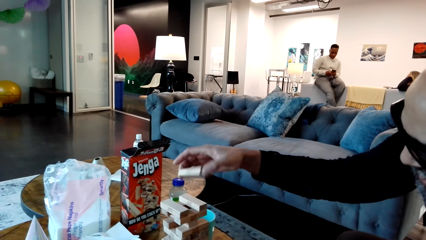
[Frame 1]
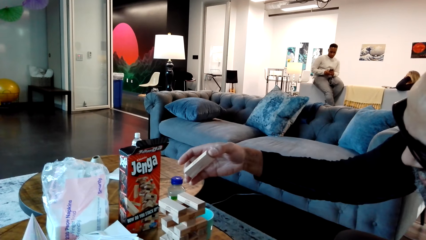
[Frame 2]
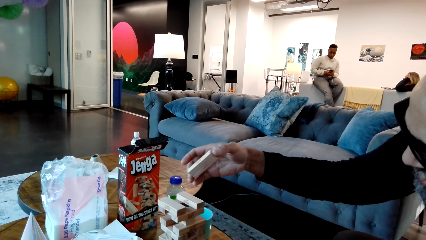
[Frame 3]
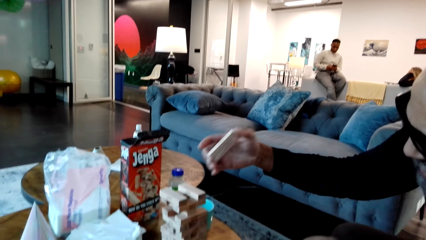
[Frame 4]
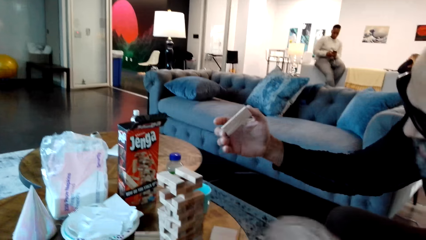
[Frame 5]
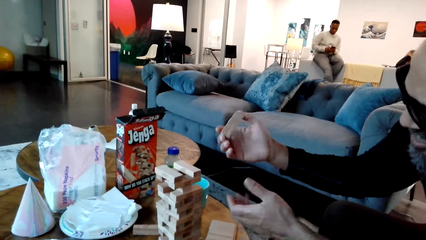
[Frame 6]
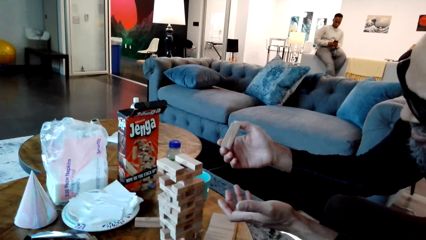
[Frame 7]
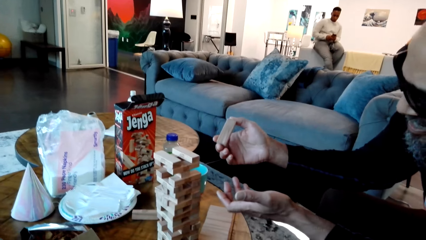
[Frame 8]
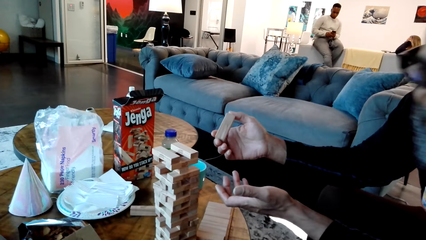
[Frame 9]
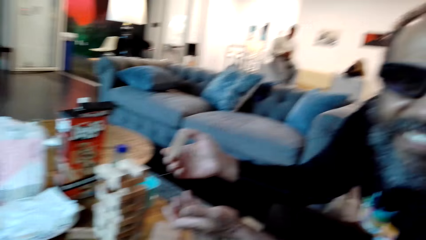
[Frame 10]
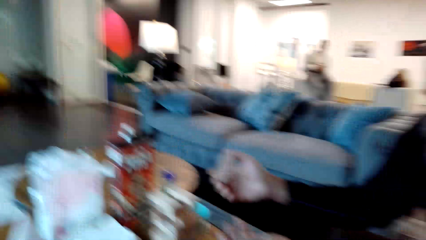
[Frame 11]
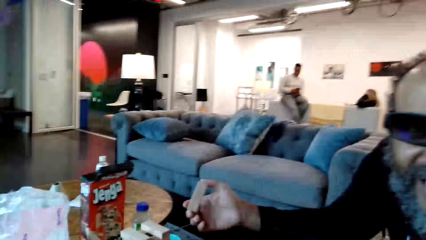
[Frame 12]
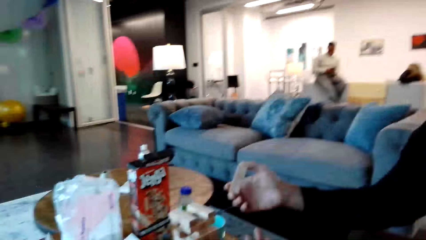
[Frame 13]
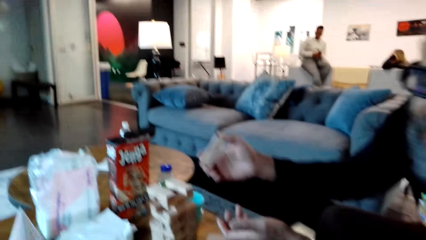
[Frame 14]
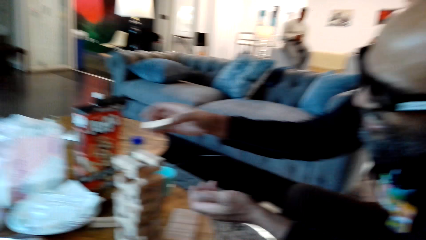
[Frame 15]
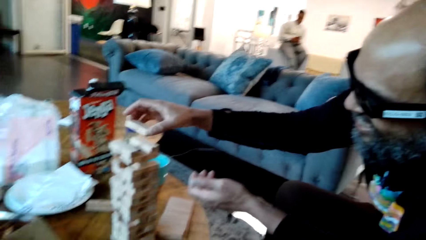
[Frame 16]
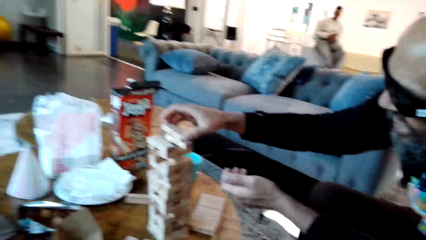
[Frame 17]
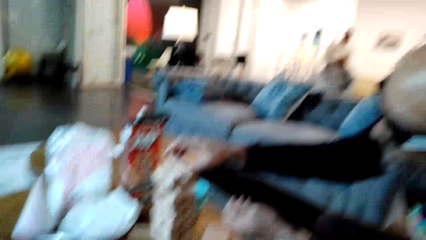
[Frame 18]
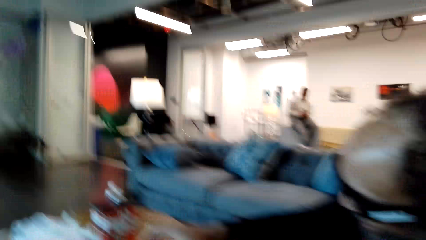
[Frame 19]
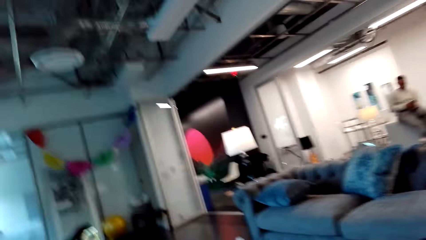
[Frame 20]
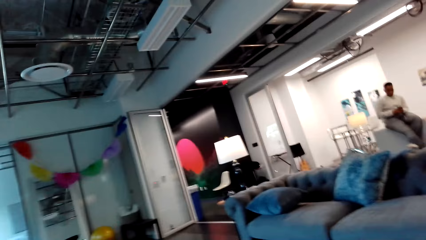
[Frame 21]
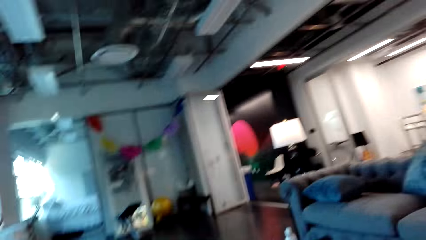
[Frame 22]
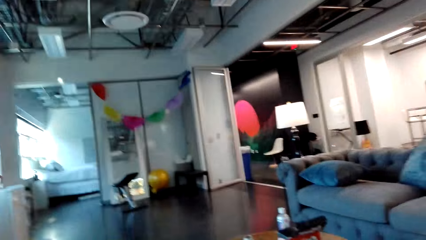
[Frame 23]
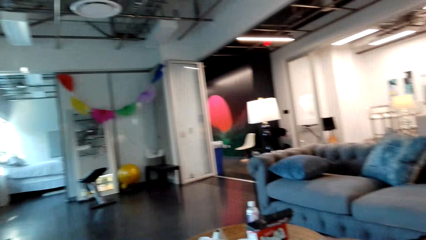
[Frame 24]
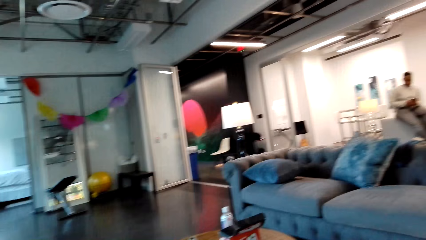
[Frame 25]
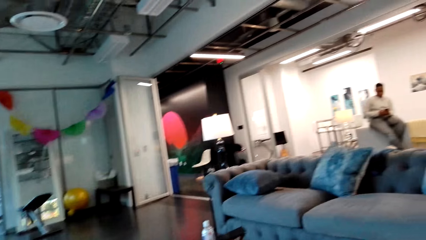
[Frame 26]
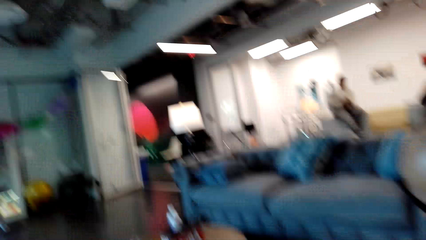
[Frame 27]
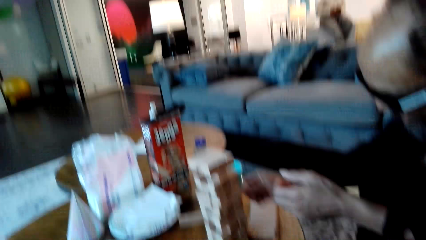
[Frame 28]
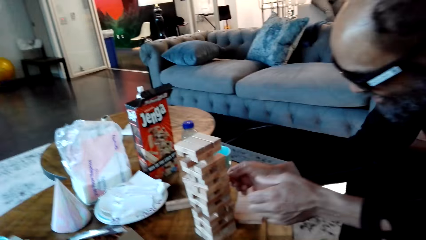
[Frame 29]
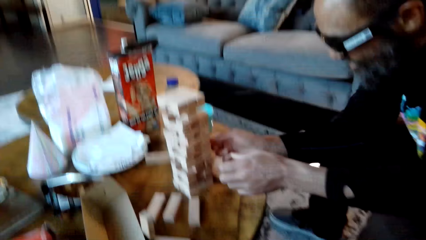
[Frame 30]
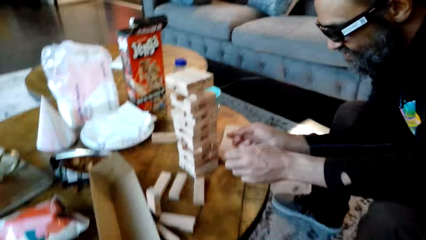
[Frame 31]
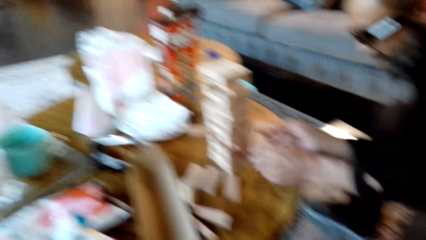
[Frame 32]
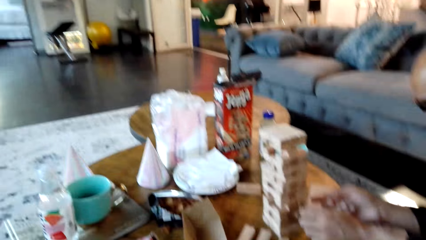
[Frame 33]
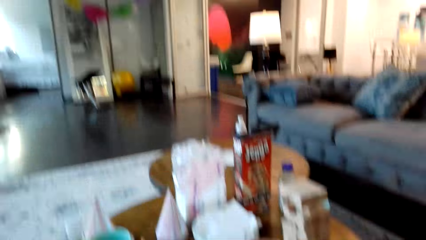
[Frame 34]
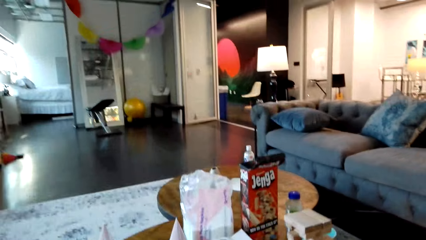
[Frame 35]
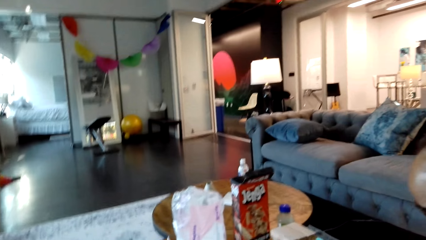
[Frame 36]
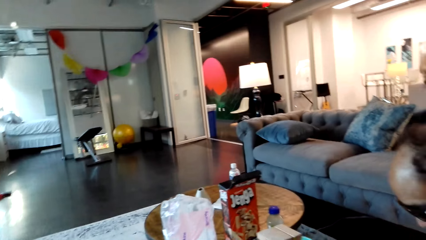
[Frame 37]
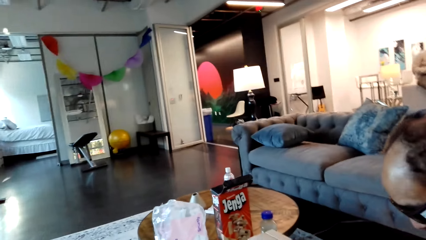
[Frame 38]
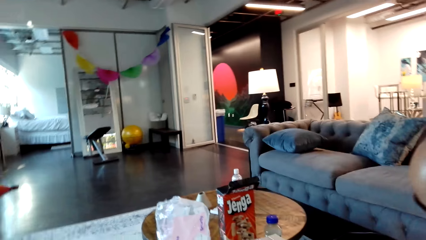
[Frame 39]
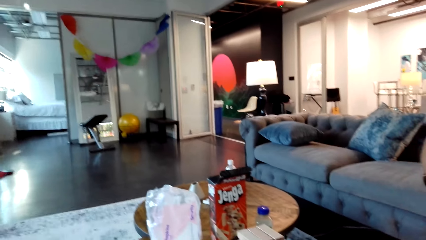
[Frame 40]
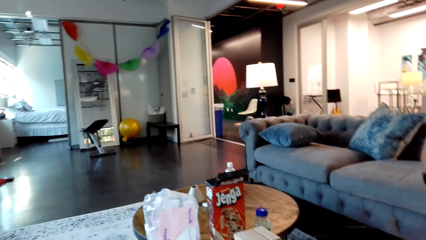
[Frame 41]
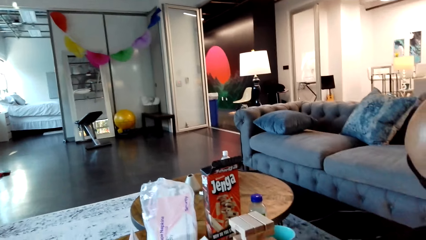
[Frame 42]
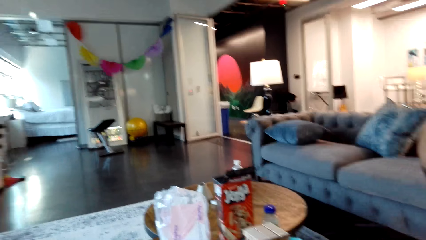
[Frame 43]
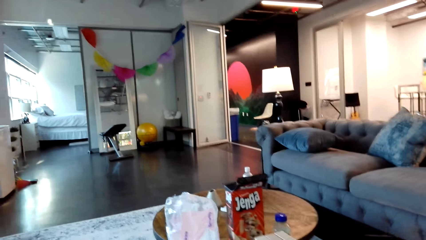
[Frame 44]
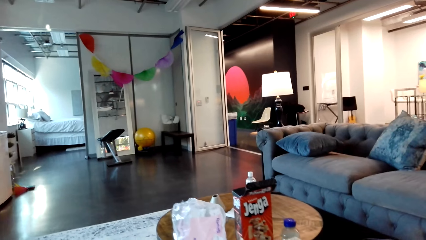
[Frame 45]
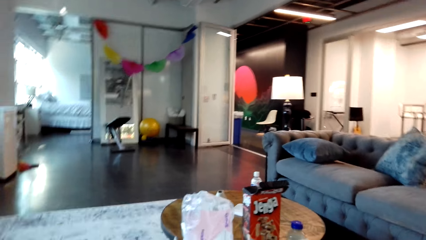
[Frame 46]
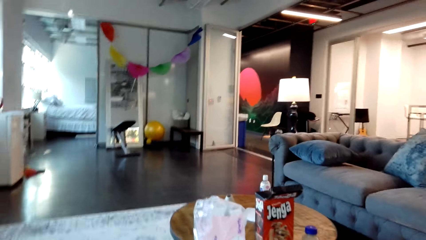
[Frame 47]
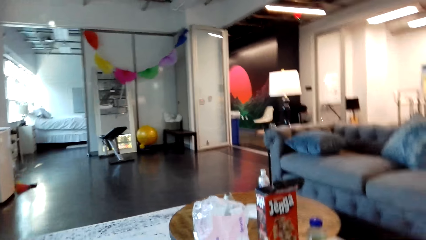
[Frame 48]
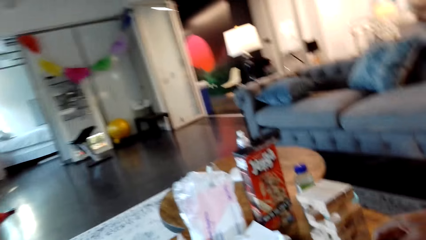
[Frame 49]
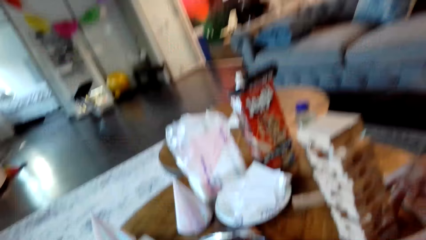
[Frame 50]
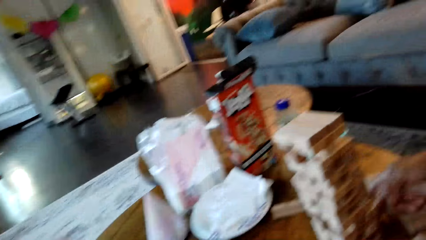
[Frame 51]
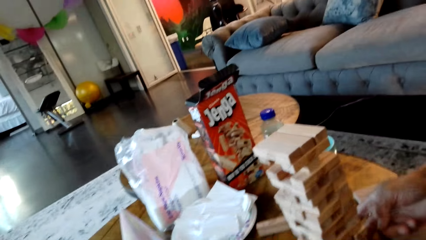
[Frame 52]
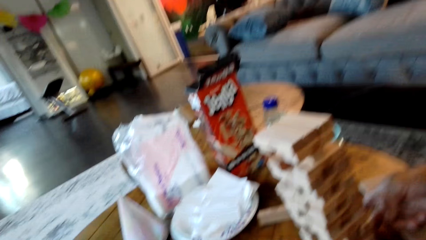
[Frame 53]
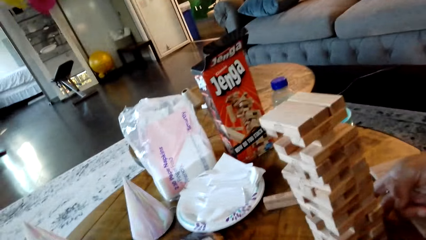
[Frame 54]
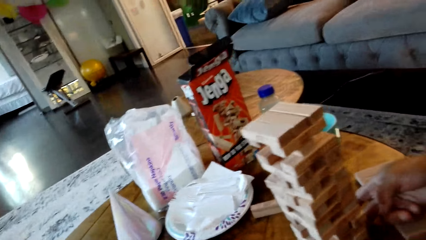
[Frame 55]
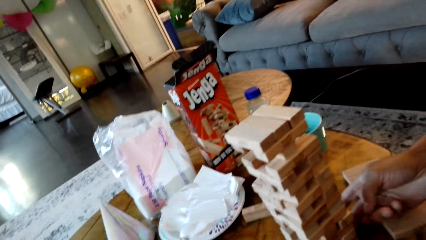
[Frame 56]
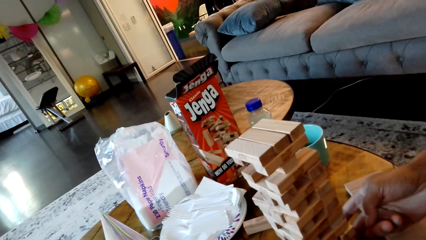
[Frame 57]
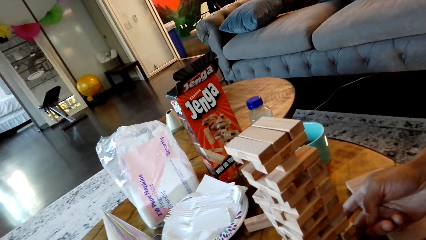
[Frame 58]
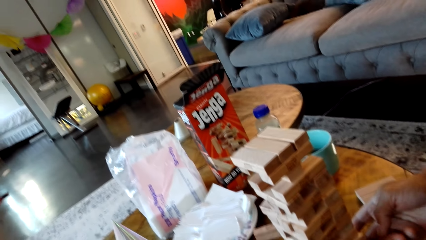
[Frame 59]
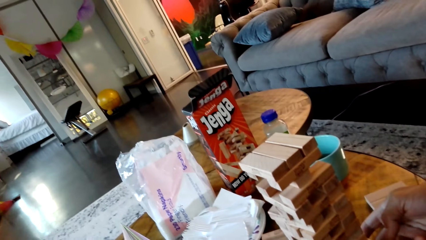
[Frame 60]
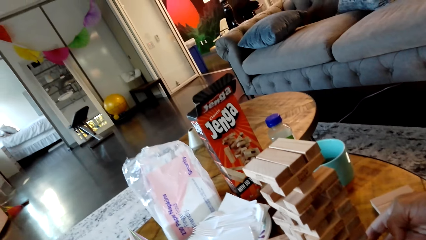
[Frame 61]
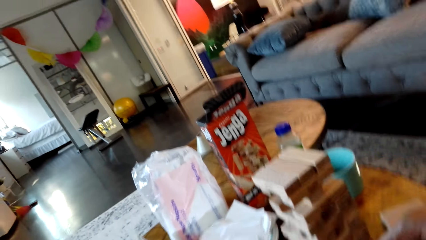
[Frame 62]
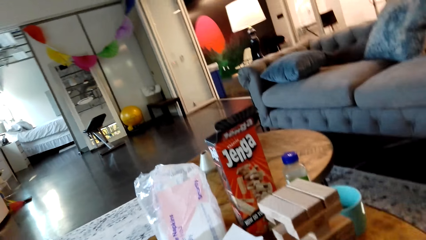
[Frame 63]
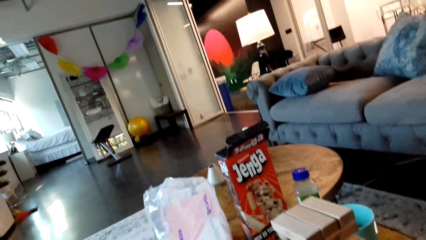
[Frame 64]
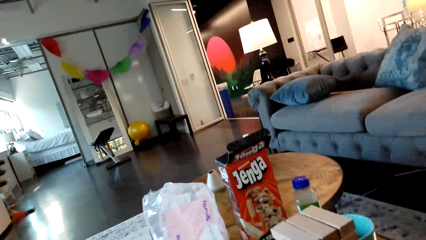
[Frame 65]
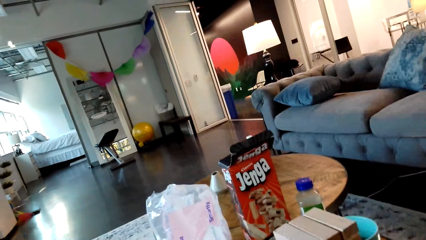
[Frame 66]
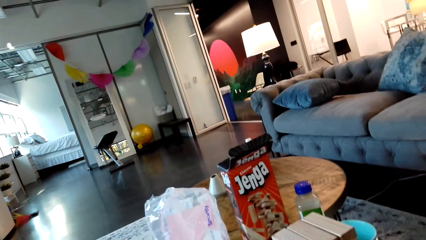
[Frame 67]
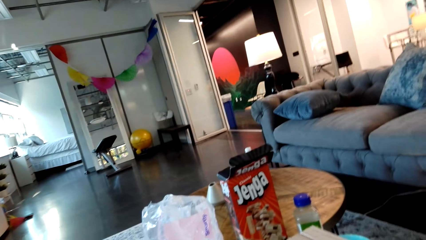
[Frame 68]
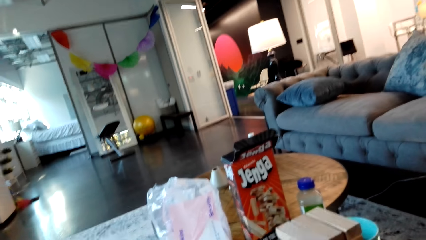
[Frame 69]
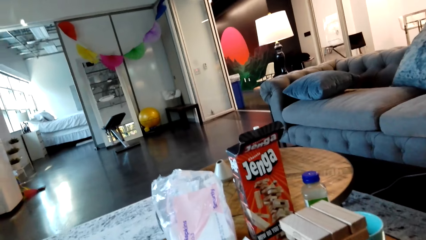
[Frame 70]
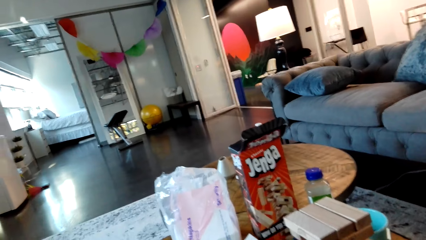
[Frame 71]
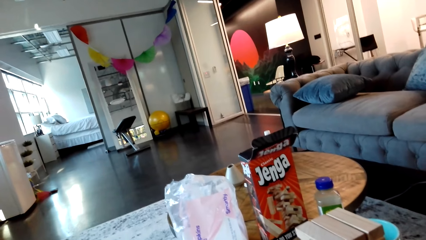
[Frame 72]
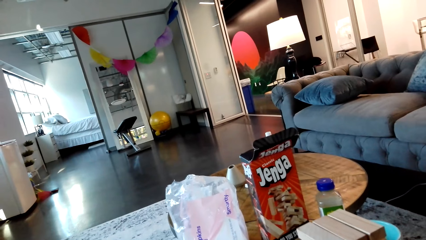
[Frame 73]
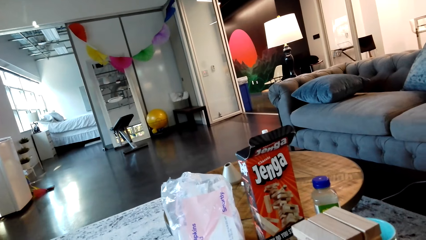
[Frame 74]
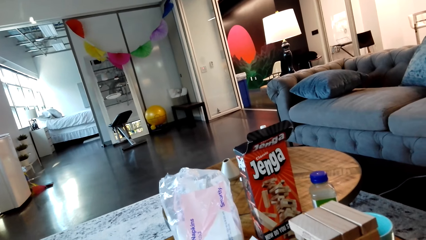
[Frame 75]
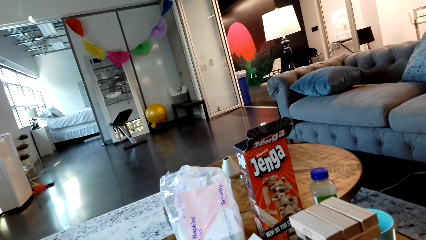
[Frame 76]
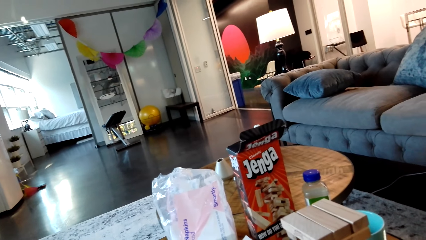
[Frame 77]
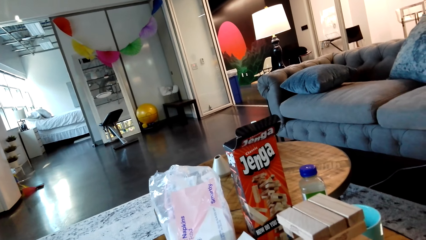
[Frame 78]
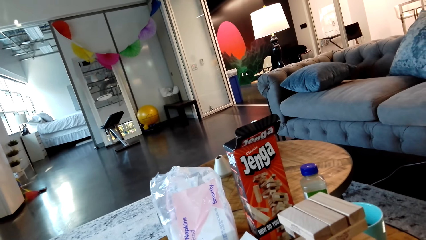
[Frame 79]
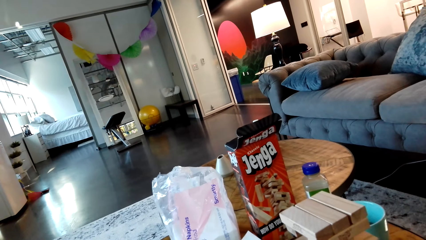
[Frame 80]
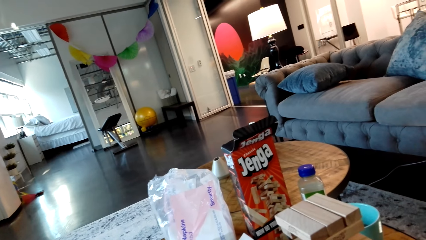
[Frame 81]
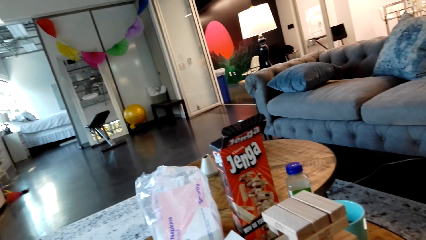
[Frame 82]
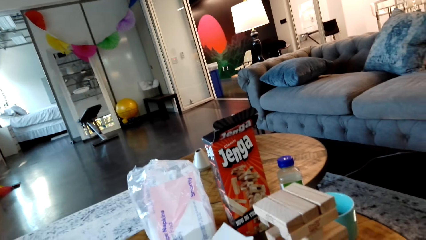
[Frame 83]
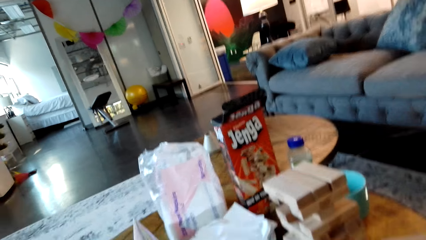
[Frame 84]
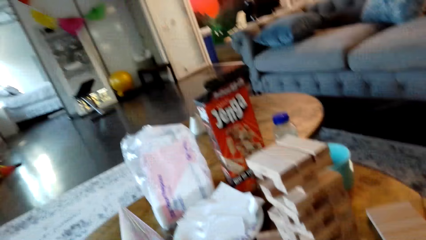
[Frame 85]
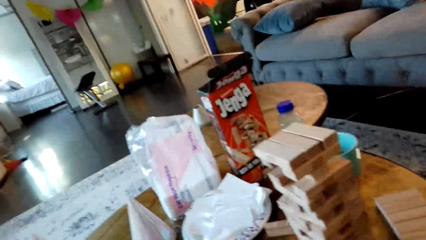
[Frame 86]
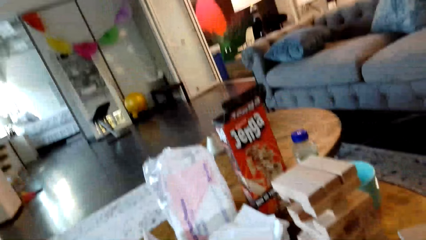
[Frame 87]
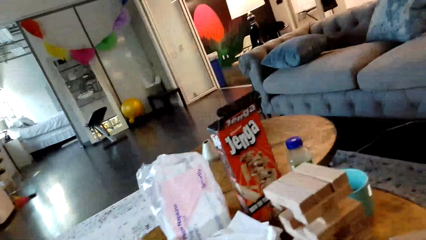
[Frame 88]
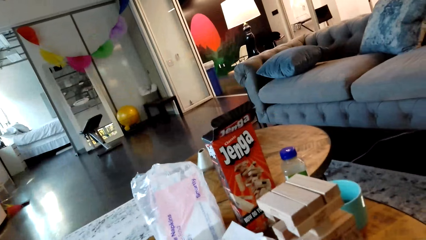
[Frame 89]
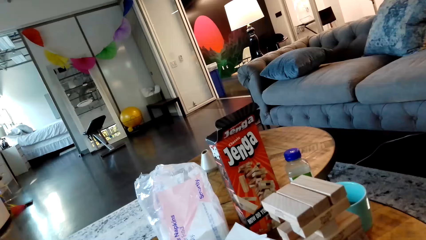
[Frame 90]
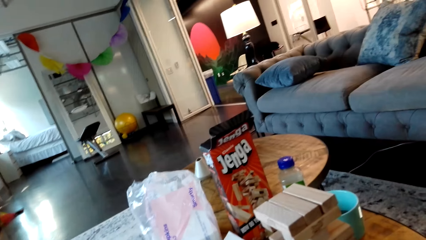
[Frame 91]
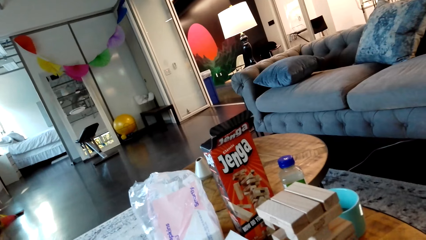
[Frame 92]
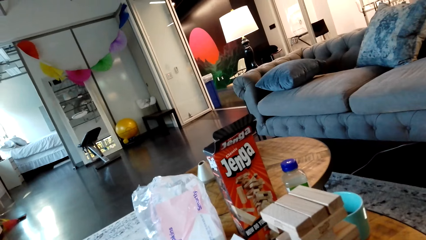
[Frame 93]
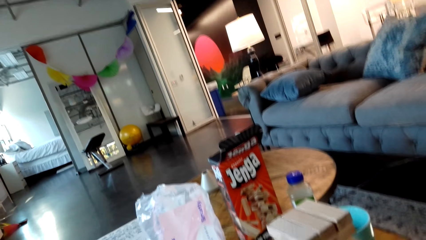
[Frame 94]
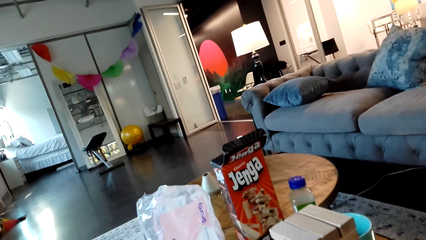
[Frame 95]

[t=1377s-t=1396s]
A man gestures with his hand and looks at the camera wearer. The man places a Jenga block on the other Jenga blocks. The camera wearer looks around the house. The man touches the blocks. The camera wearer looks around the house. They look at the blocks. The man pushes the Jenga block with his right hand.
